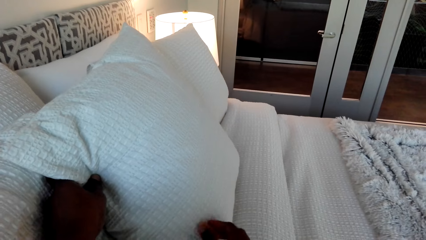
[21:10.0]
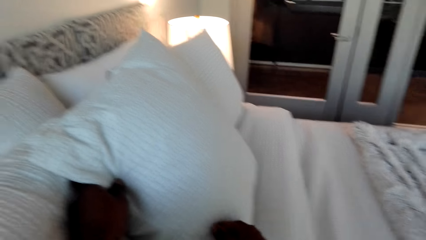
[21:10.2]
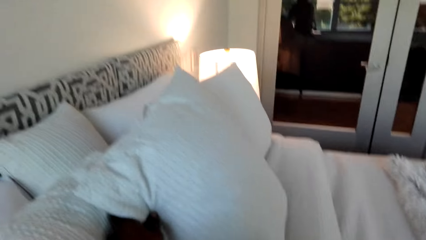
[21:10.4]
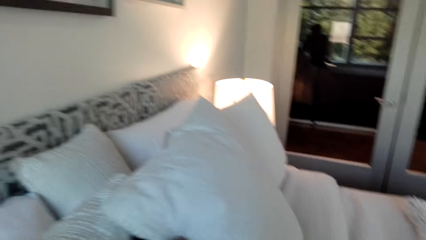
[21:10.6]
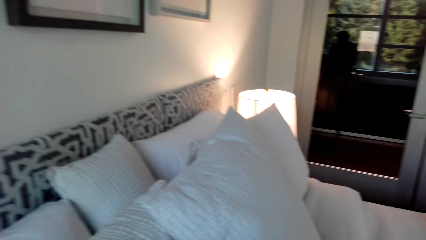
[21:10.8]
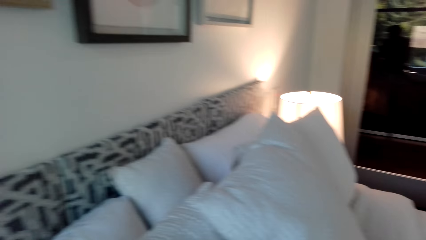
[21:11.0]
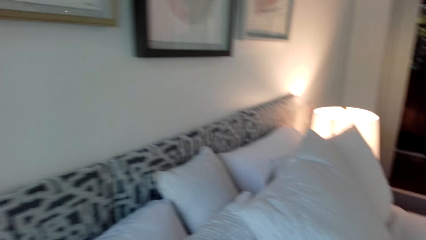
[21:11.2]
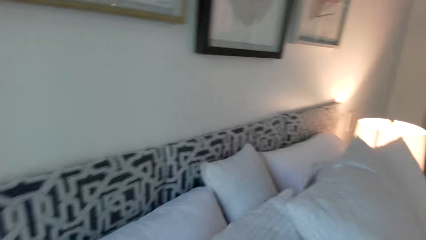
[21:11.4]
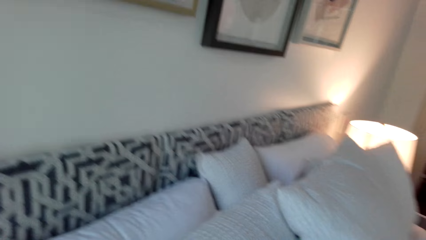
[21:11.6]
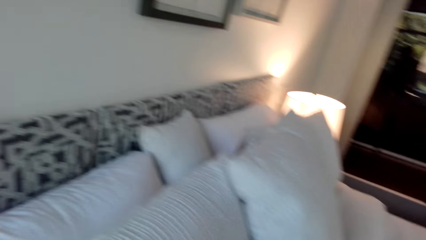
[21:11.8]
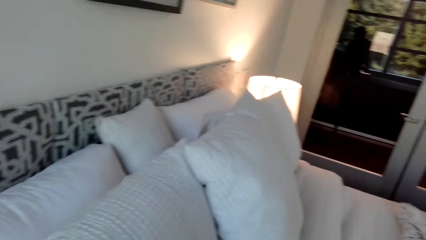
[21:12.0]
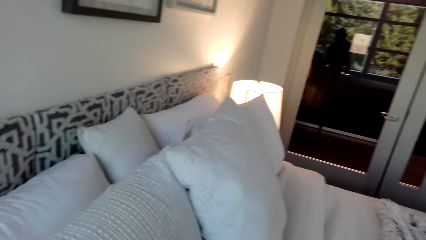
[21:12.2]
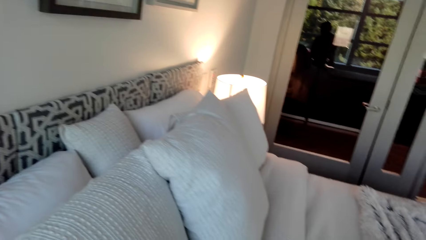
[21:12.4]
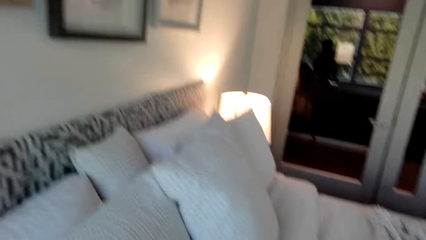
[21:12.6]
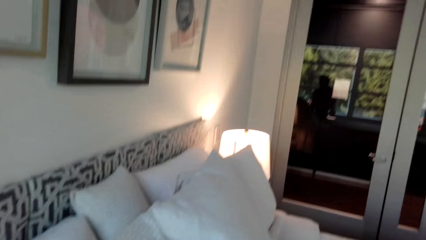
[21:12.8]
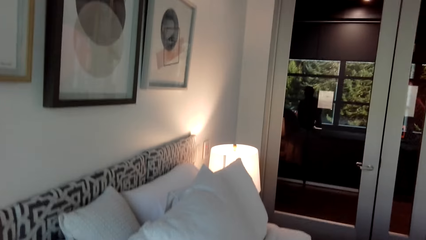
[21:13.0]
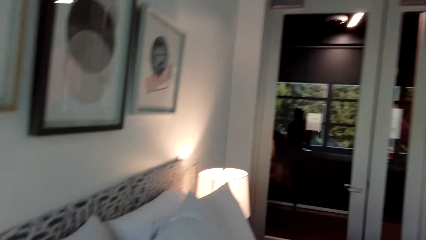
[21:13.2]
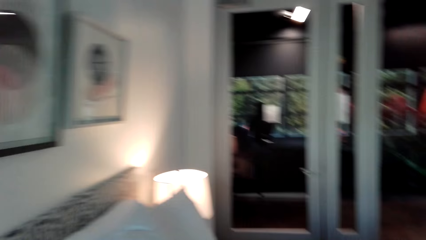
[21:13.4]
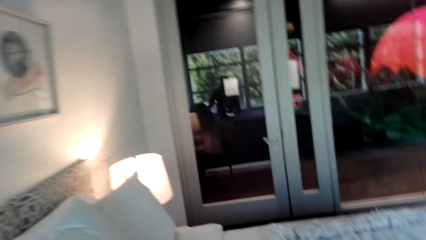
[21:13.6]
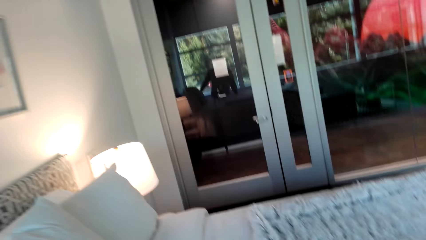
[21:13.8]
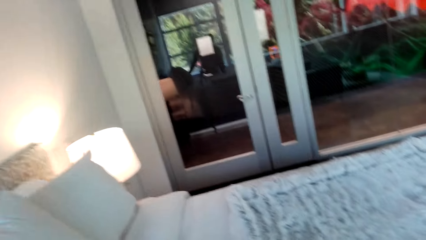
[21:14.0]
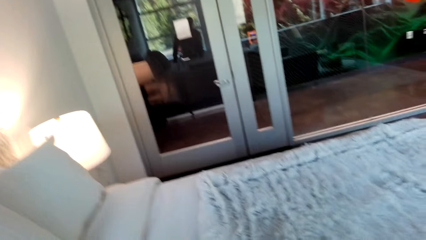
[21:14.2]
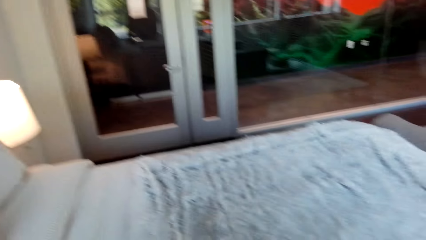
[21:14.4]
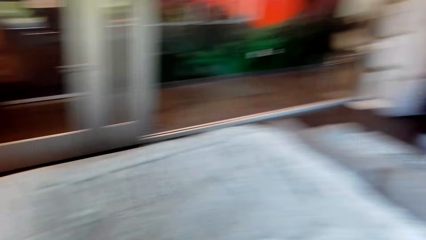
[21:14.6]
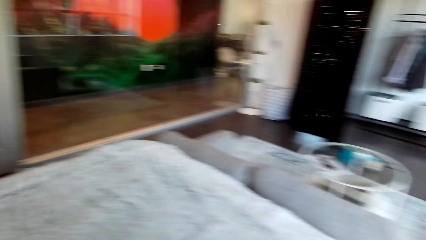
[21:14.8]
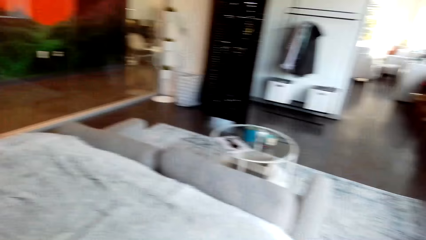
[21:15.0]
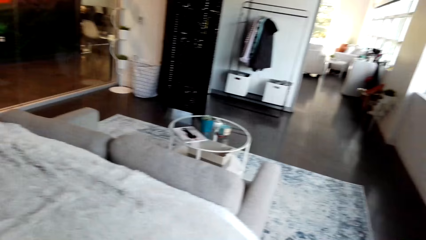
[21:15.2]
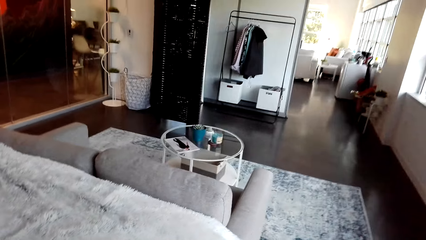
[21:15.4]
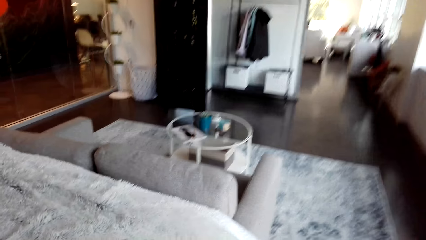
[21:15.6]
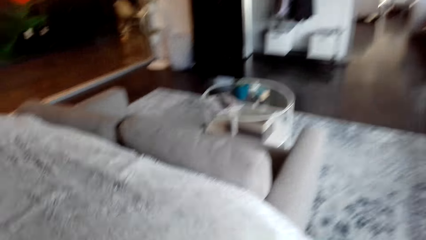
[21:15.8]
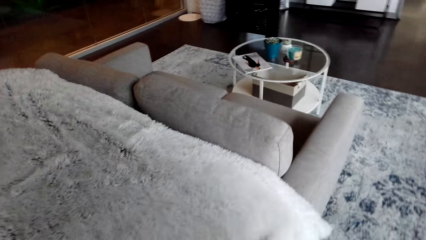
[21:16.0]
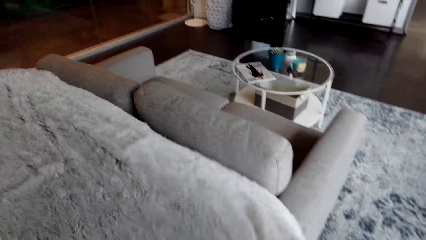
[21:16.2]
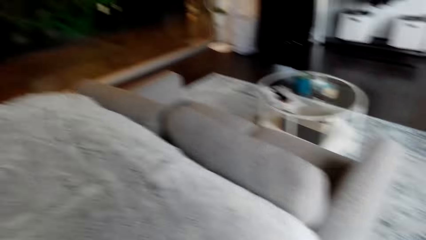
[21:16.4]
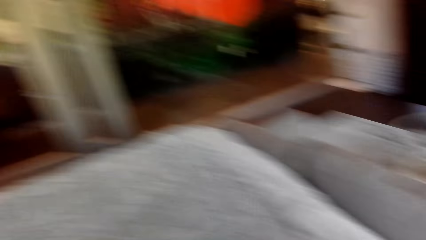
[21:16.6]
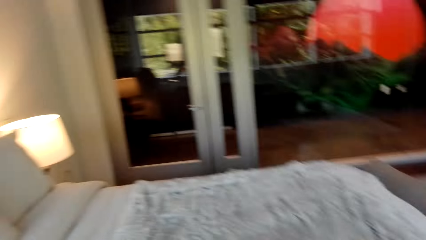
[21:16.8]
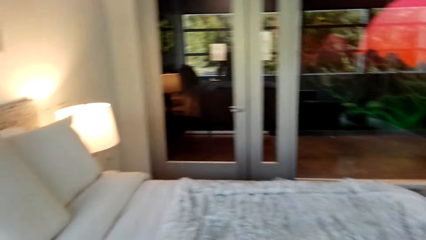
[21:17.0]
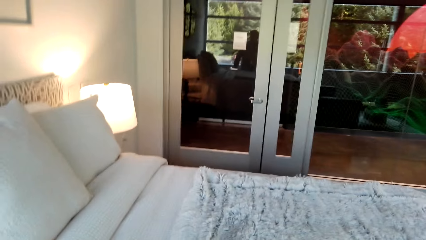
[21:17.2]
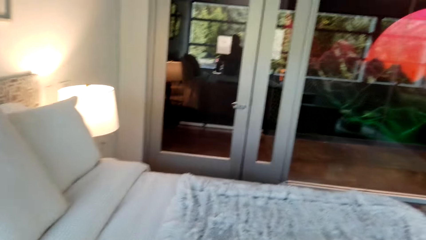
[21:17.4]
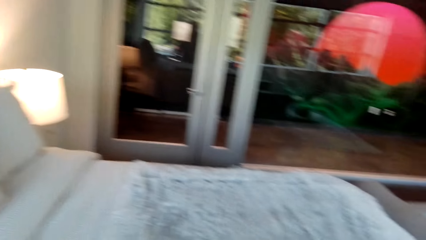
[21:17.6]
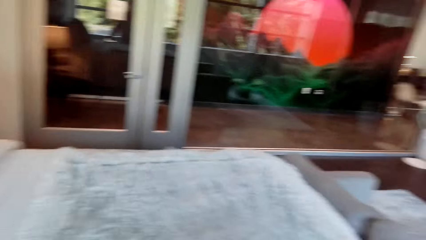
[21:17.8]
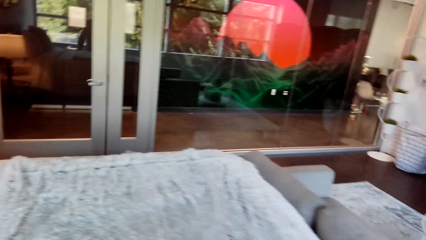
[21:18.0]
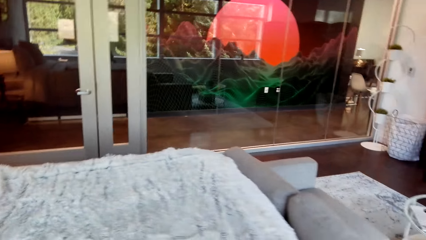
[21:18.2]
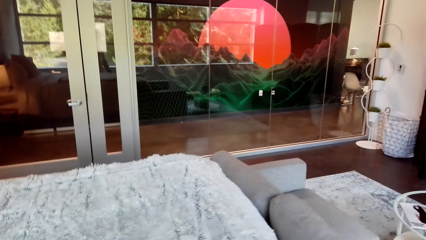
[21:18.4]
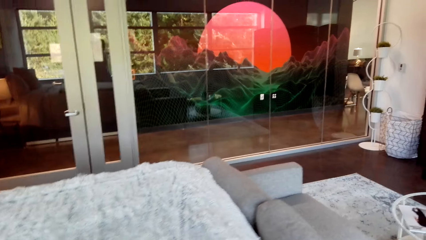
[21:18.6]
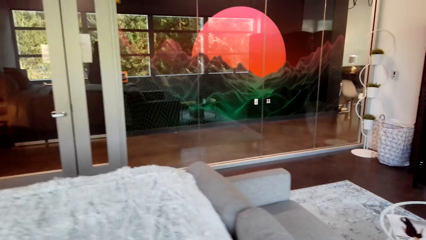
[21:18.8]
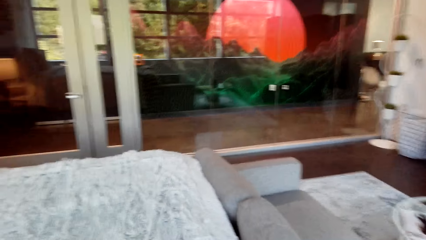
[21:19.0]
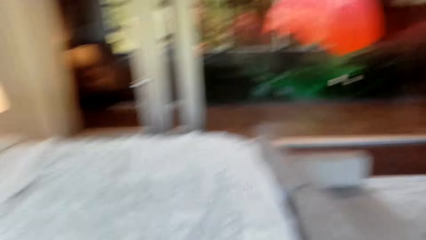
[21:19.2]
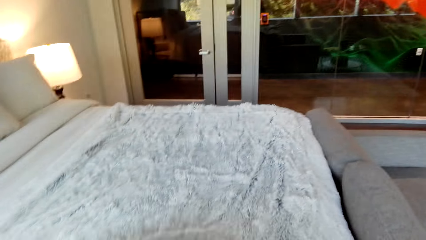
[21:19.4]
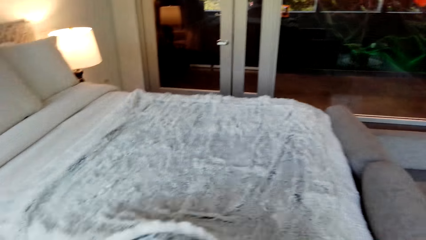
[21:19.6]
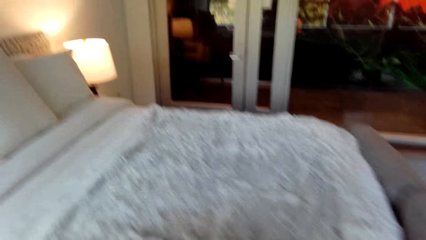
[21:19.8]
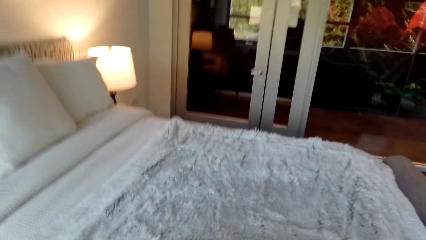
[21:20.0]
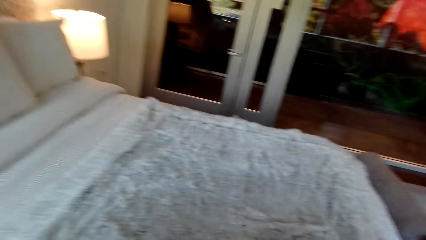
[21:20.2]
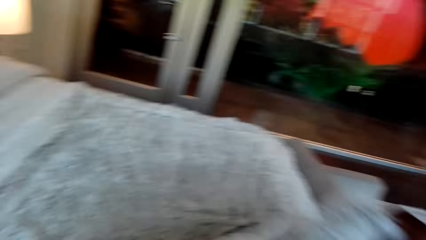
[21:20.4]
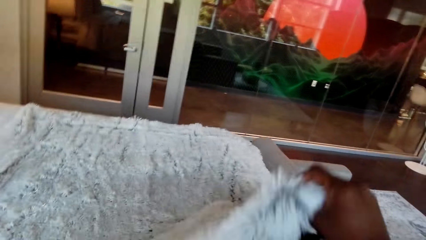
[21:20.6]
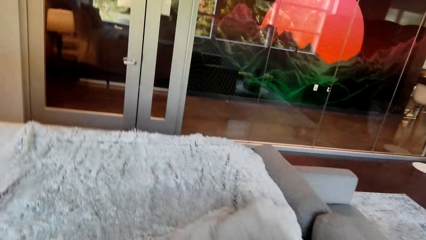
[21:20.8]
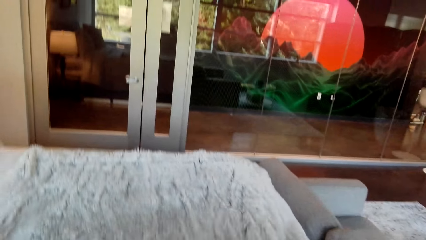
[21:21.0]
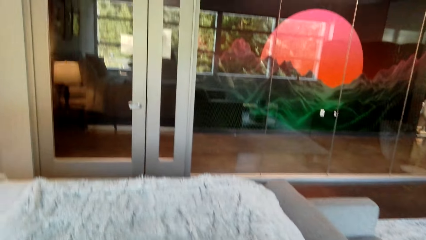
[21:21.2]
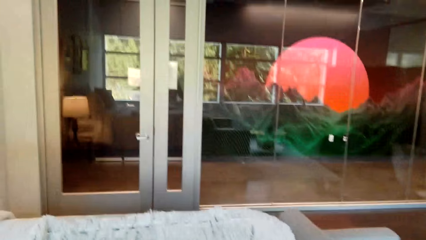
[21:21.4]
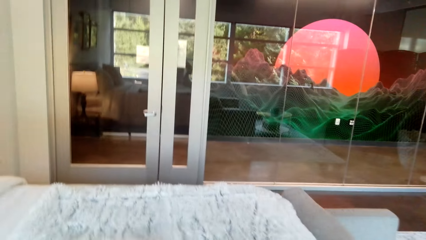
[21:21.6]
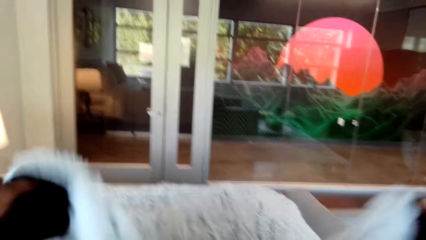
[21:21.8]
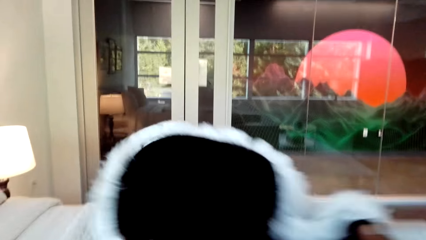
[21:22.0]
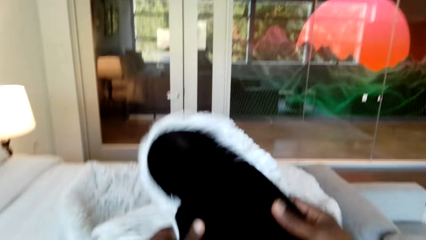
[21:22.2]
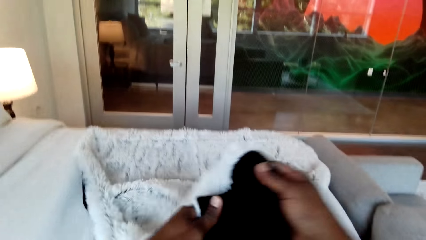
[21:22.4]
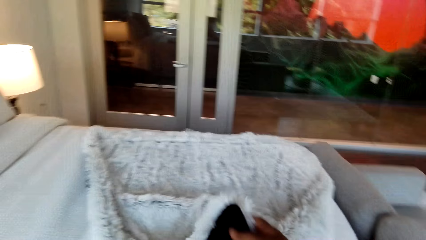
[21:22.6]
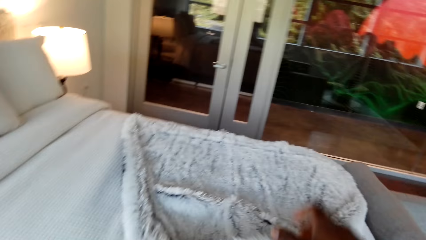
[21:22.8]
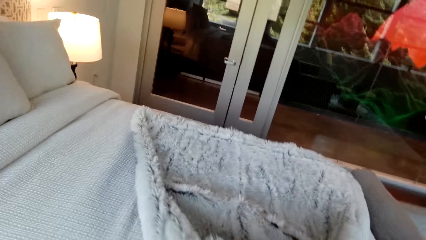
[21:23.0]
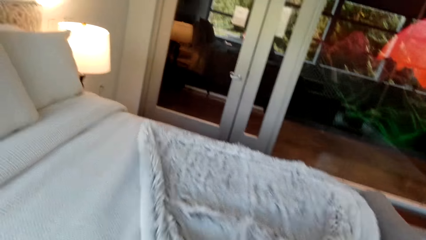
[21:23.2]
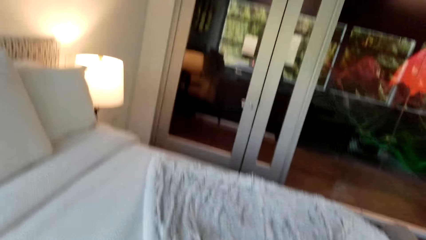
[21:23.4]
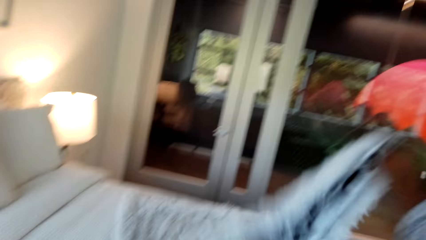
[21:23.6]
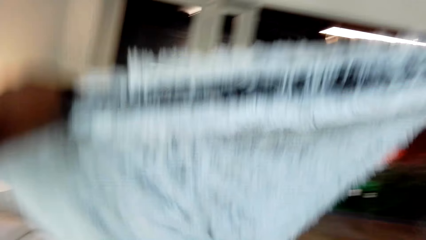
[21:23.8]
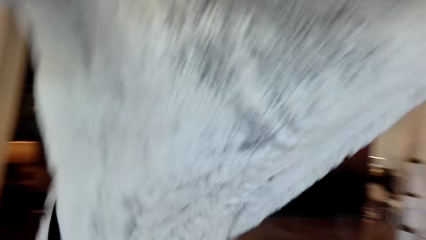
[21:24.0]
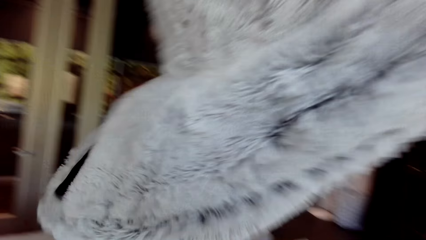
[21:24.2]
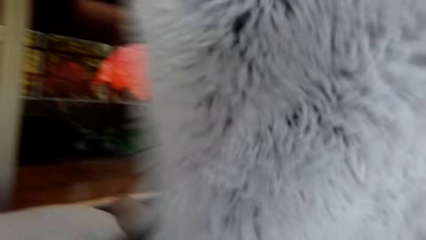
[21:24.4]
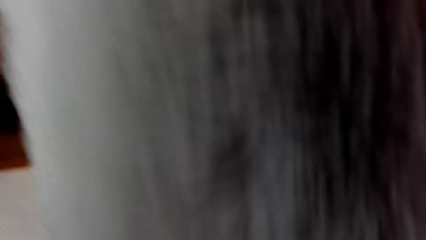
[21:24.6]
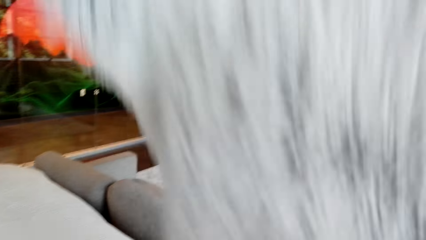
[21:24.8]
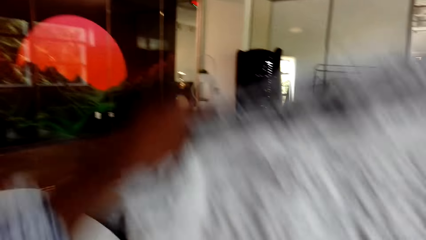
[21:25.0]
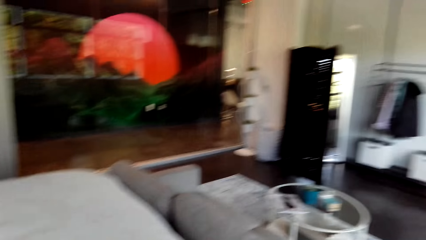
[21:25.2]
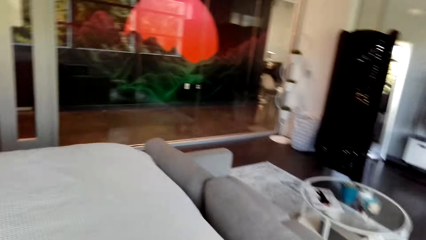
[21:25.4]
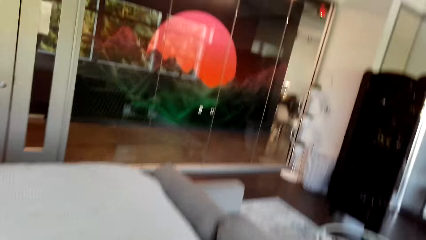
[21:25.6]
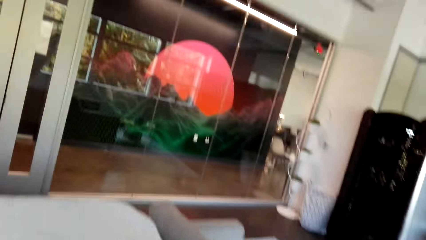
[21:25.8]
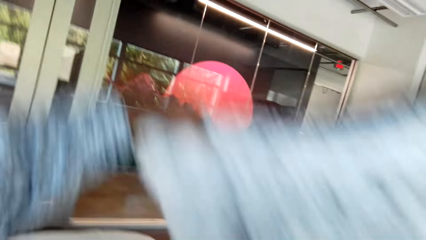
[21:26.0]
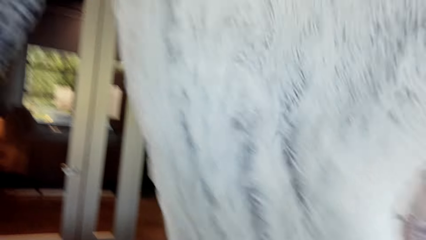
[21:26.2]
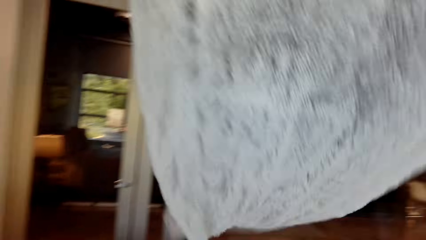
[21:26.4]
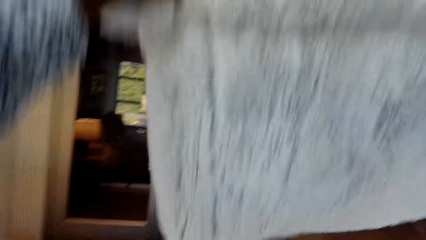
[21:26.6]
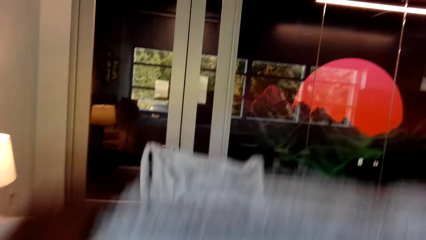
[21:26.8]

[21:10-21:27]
The camera wearer holds a pillow. They spread the bed. They fold the duvet. They hold up the blanket.
